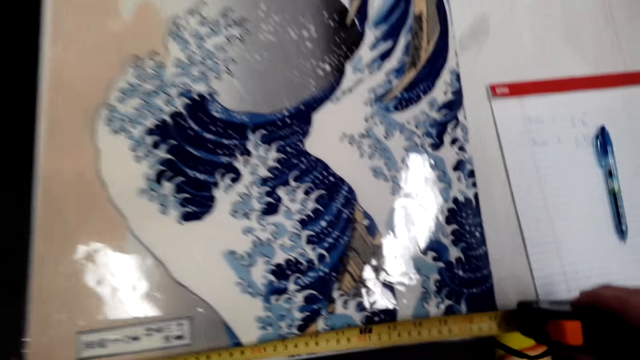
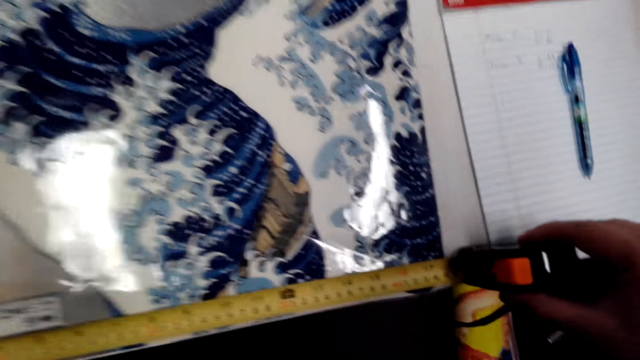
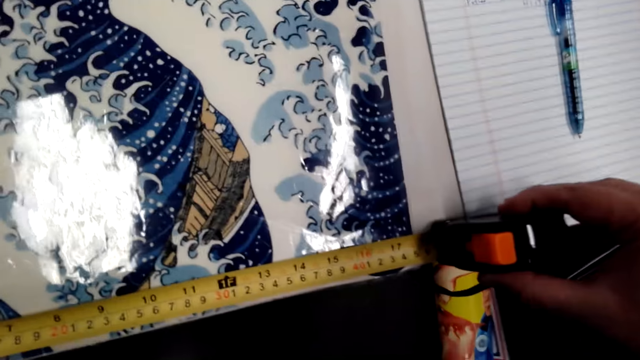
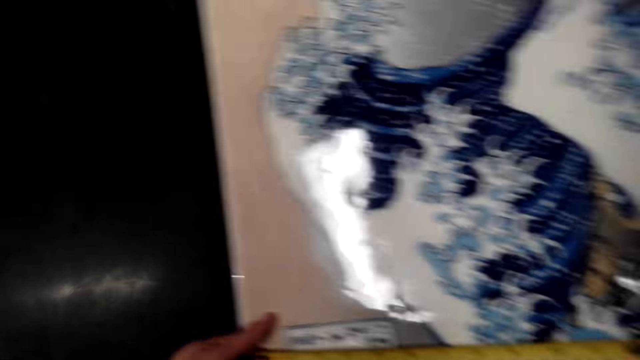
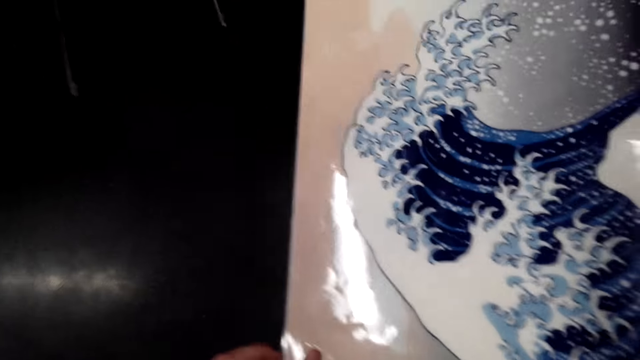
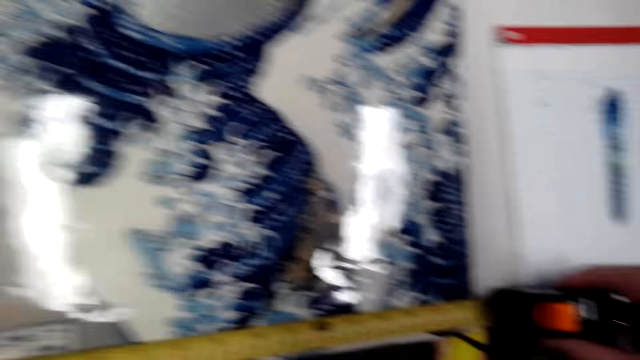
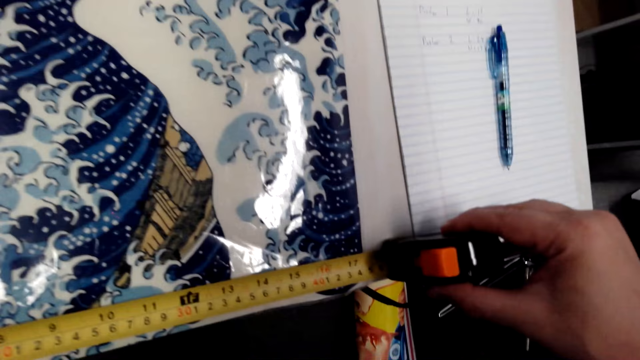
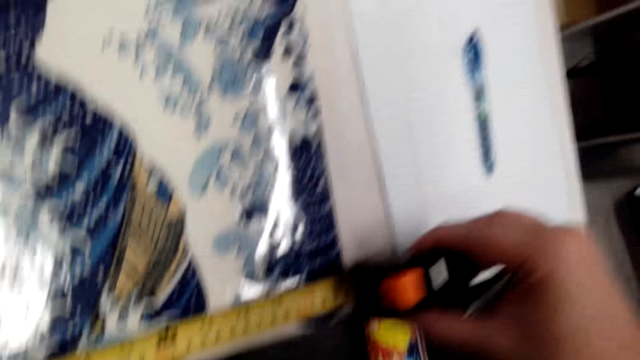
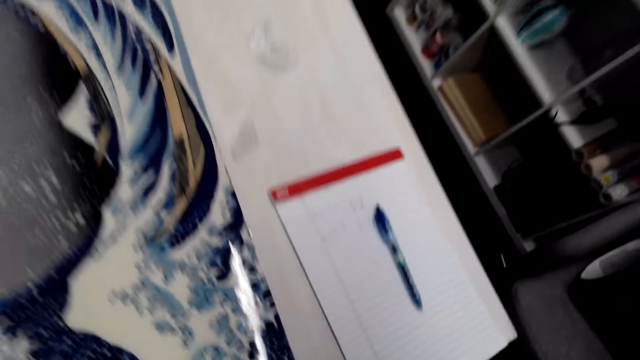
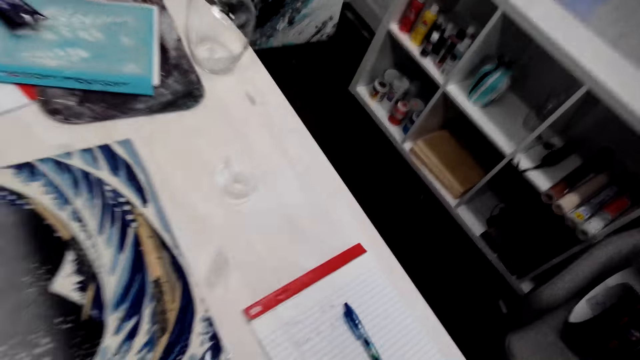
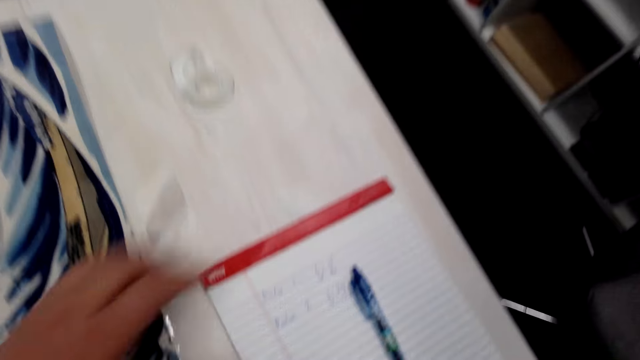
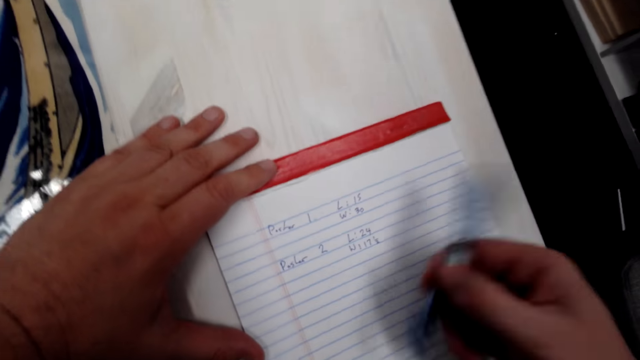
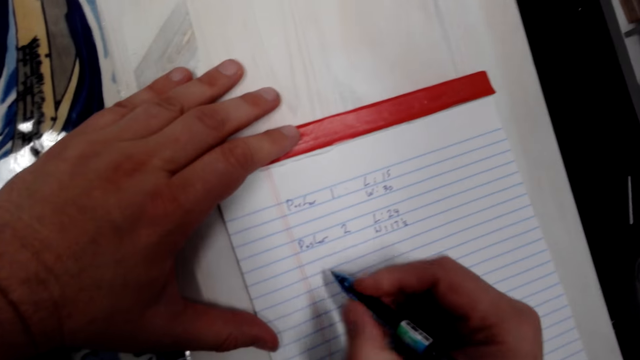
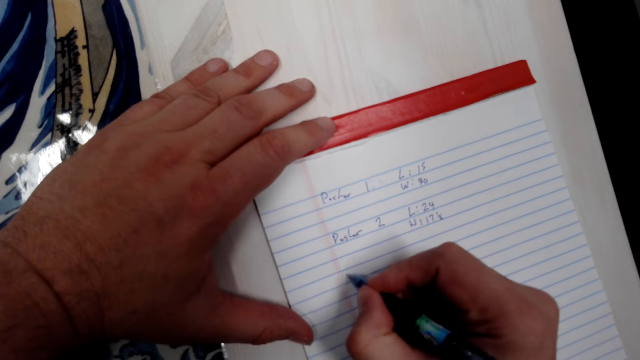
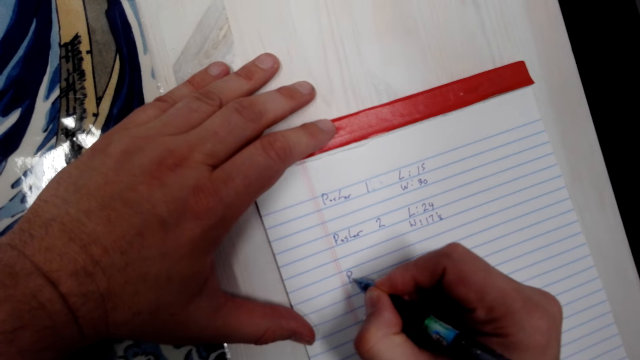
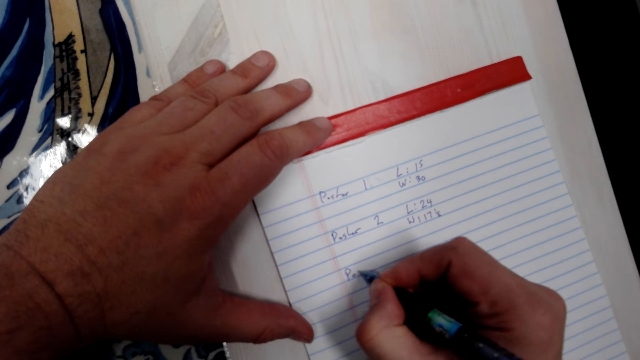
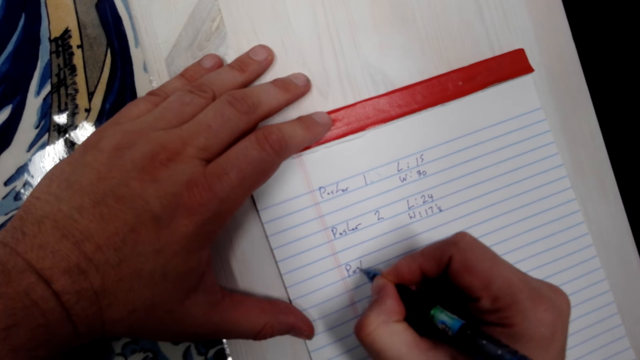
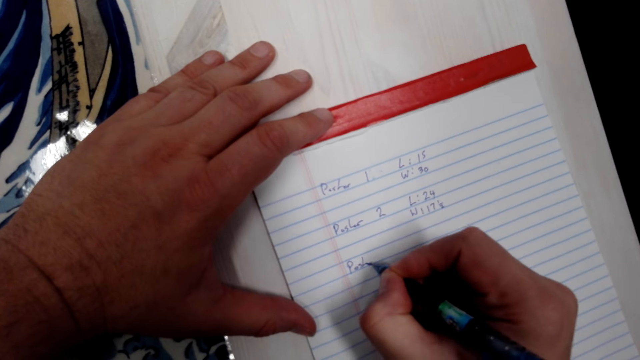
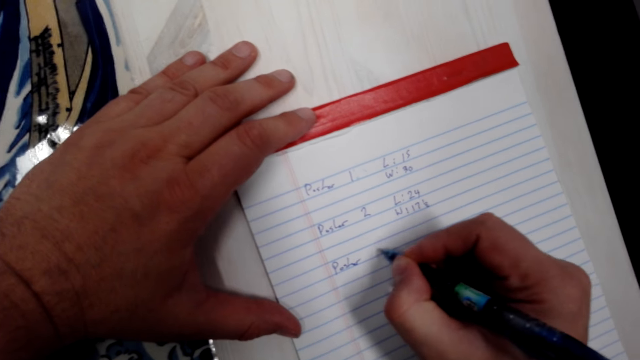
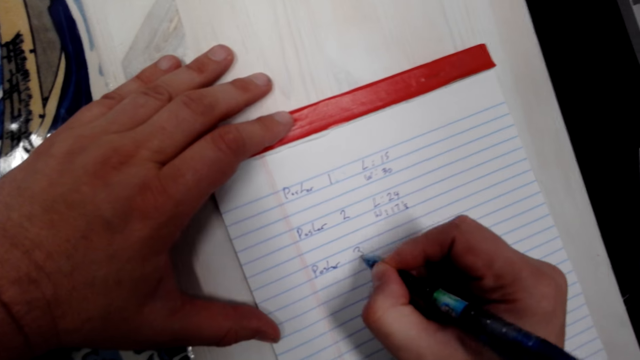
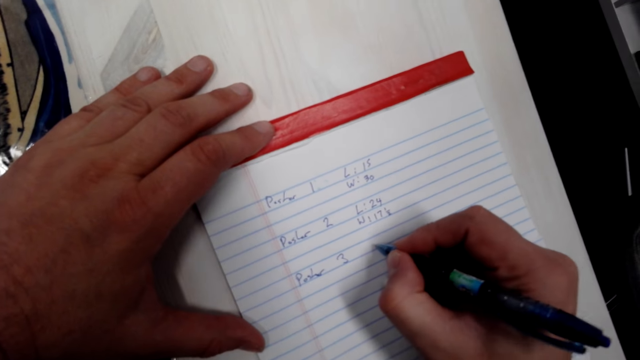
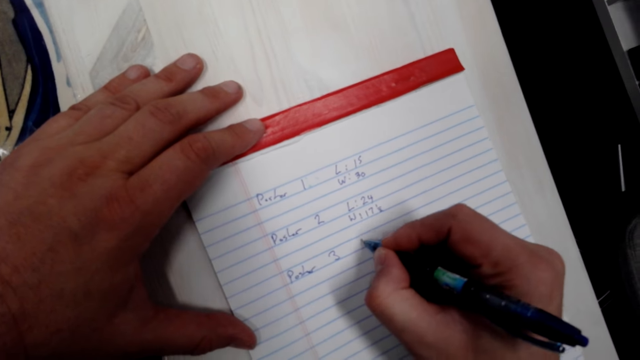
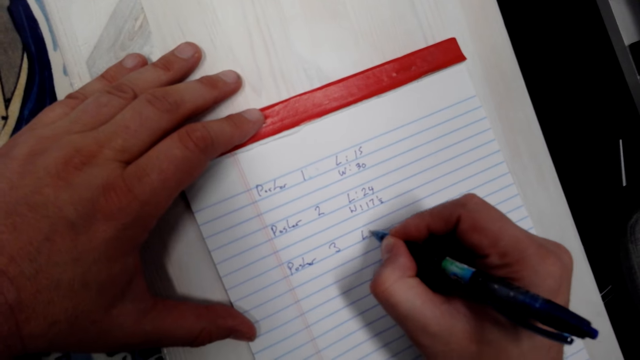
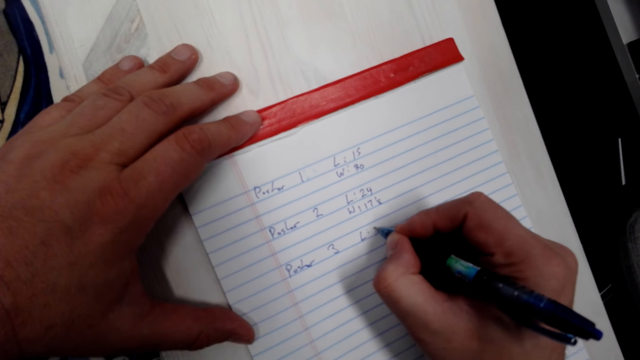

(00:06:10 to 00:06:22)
The camera wearer picks up a pen on the table. They write the measurements on a piece of paper or book with the pen.

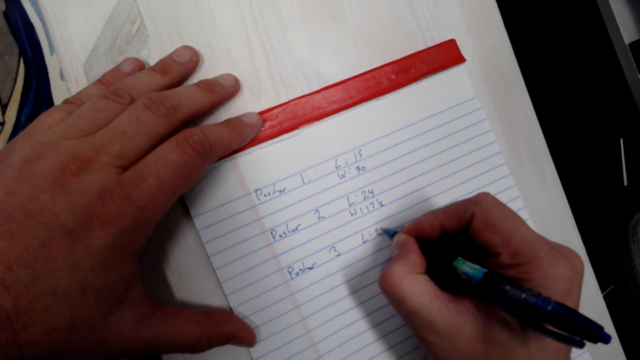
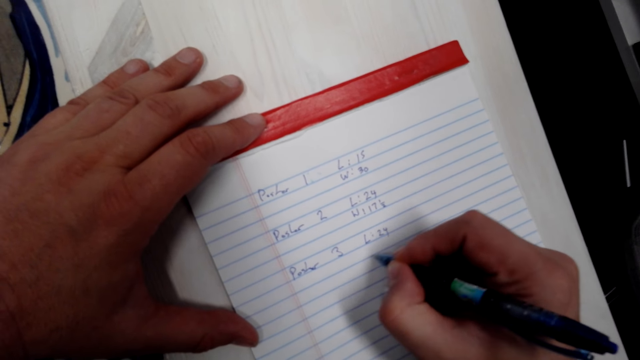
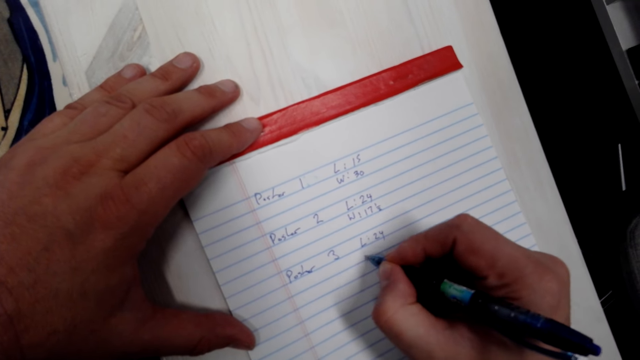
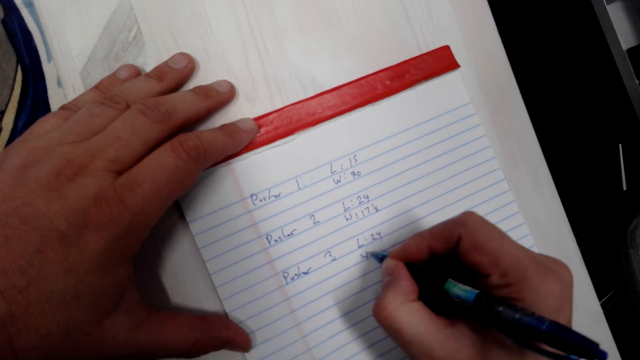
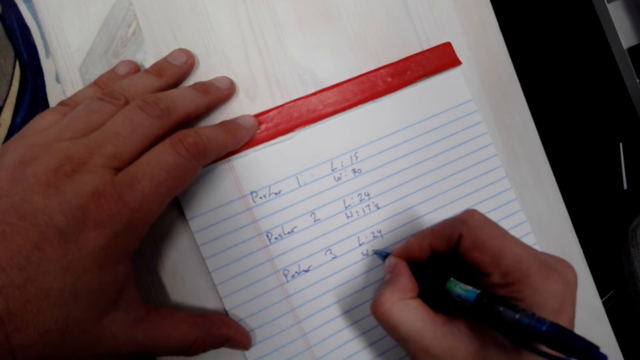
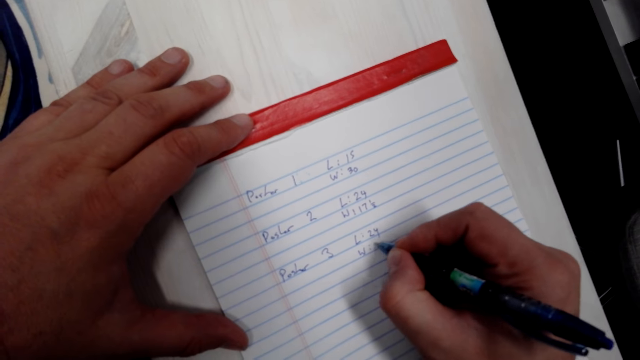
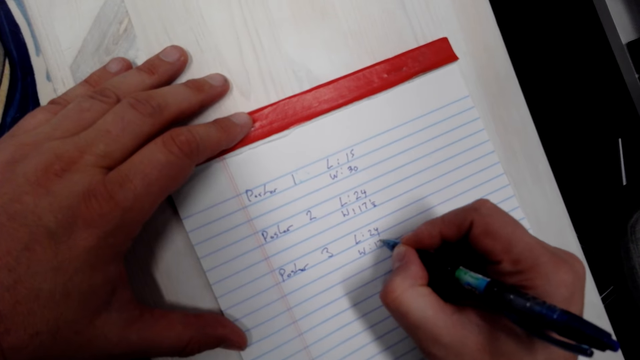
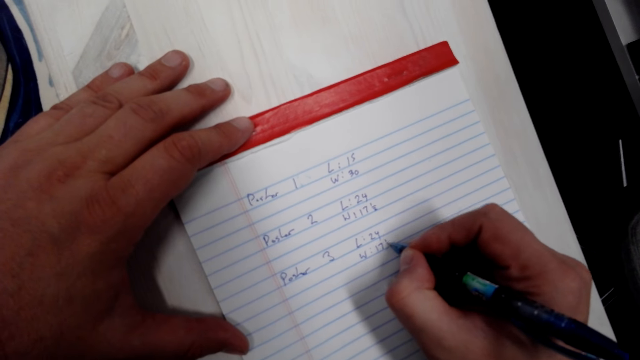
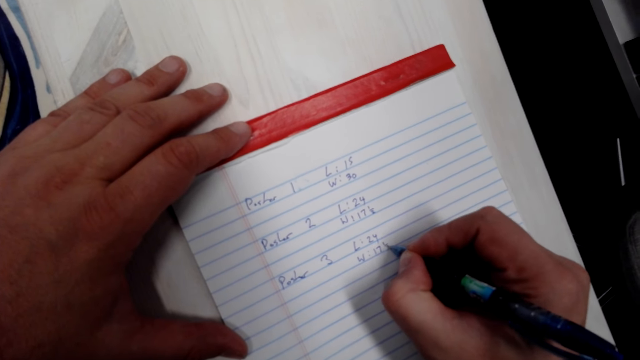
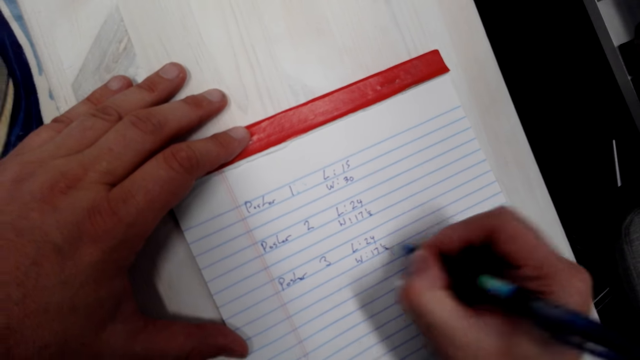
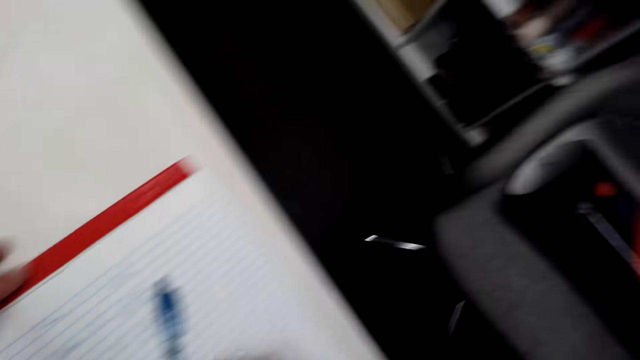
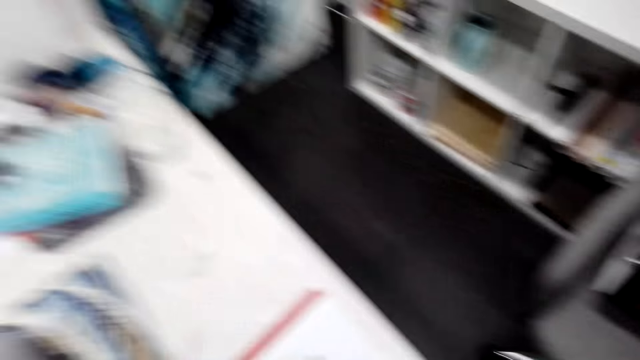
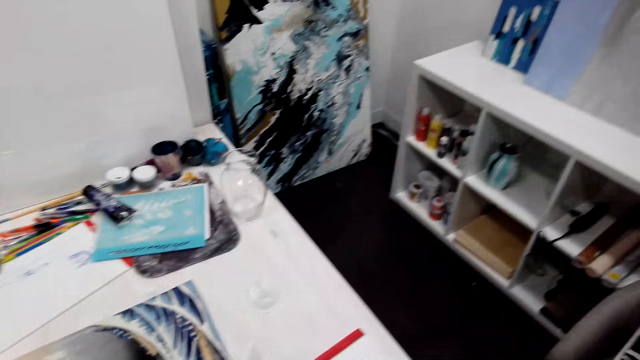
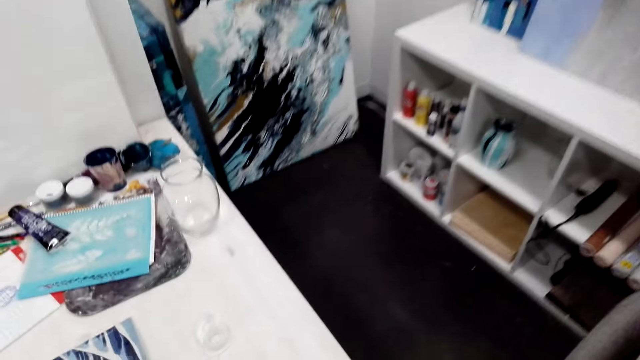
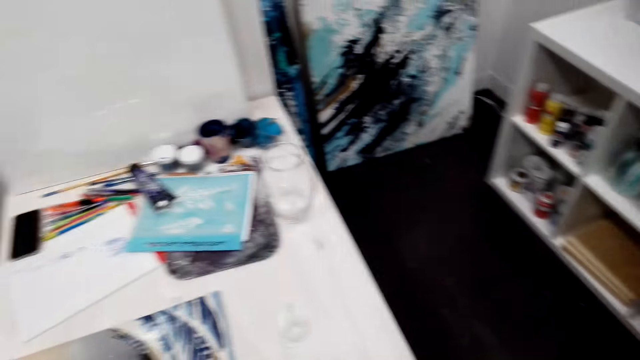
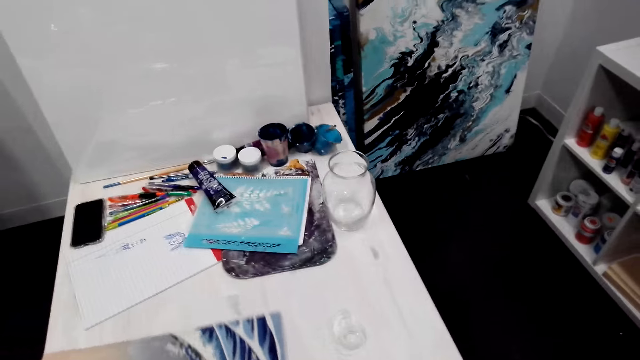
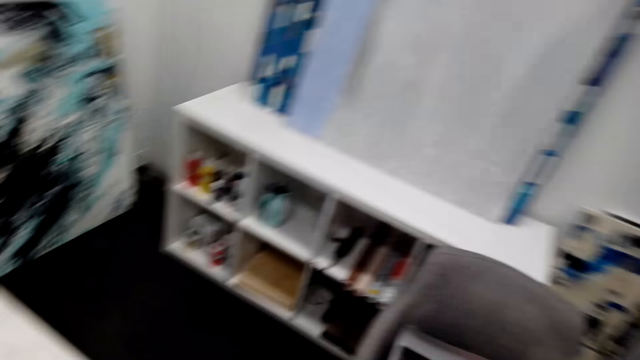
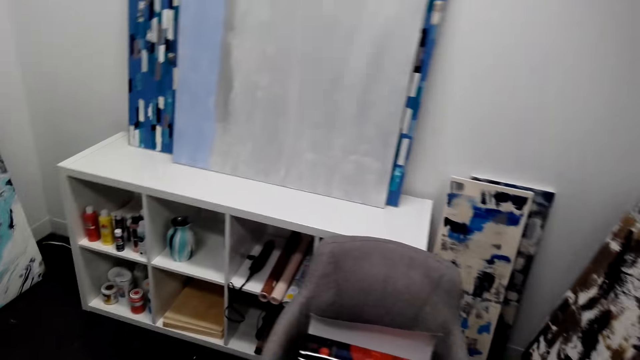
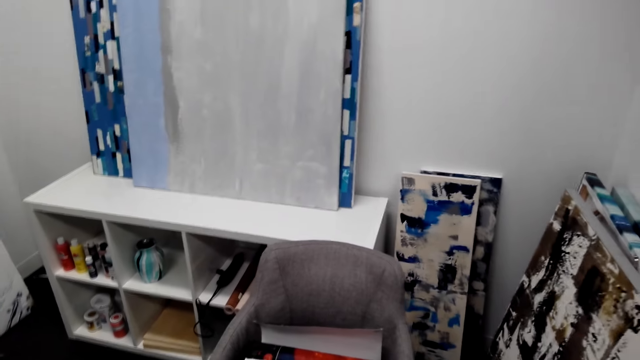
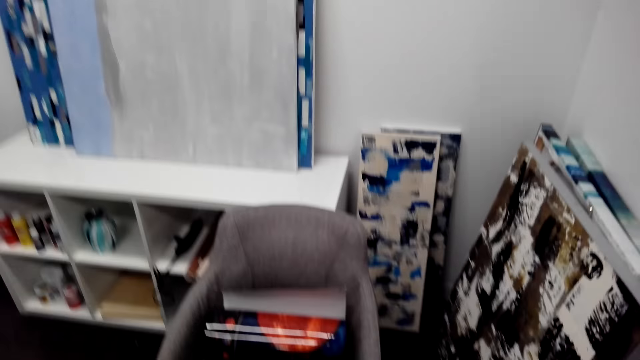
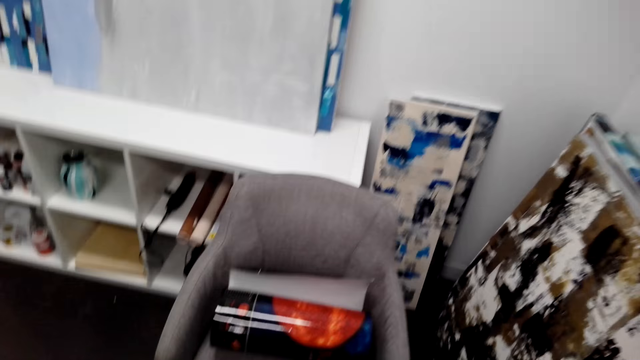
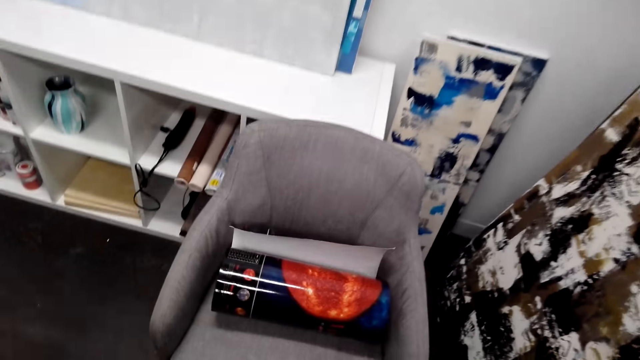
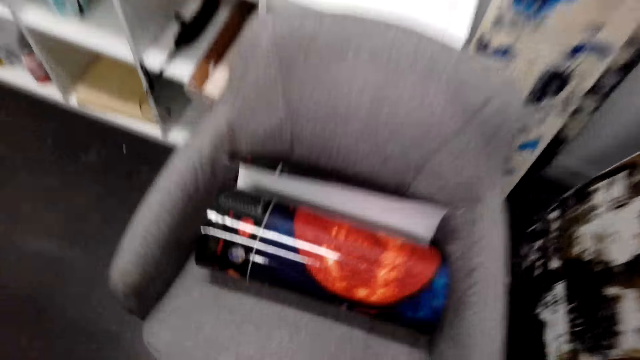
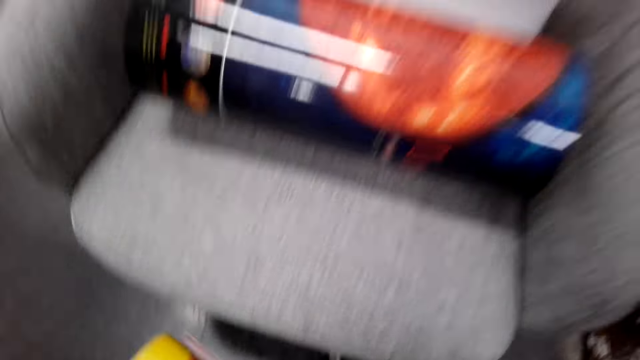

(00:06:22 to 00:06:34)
The camera wearer puts the pen down on the table. They pick up the poster from the table. They bend down.
